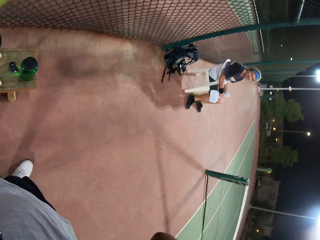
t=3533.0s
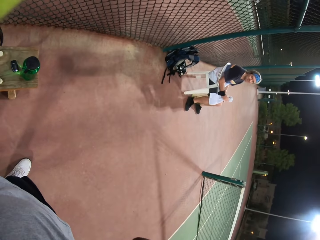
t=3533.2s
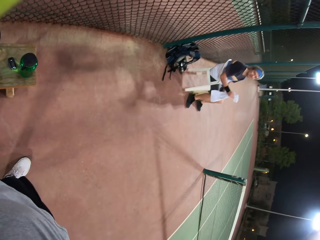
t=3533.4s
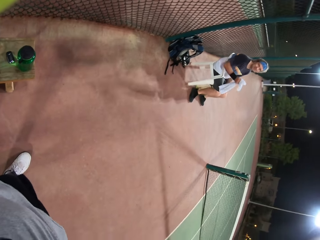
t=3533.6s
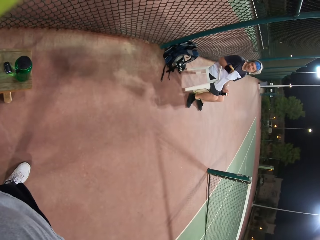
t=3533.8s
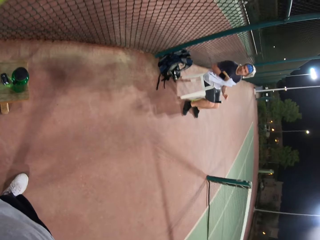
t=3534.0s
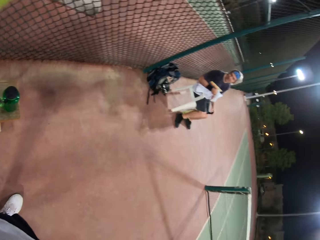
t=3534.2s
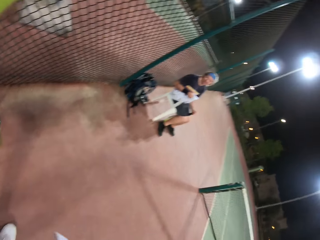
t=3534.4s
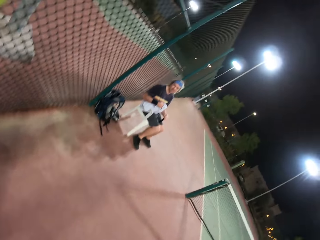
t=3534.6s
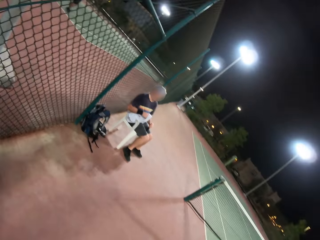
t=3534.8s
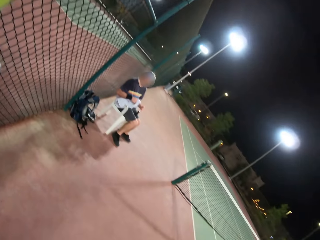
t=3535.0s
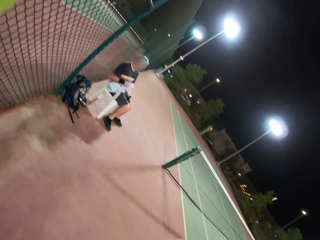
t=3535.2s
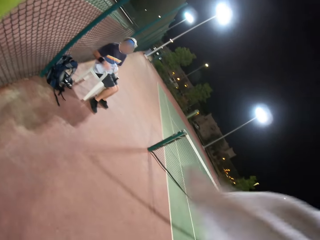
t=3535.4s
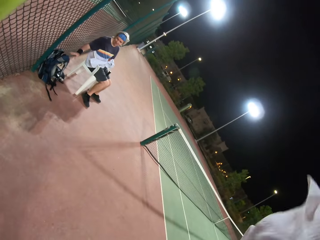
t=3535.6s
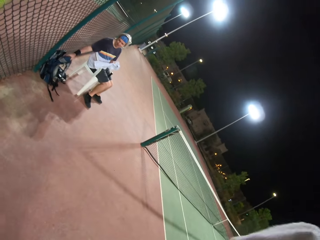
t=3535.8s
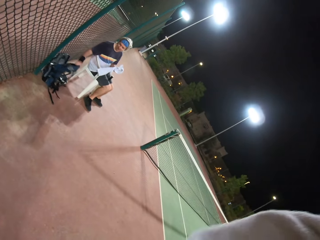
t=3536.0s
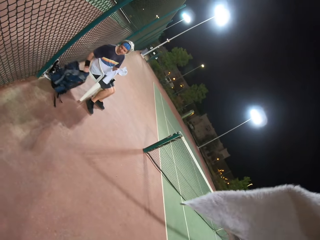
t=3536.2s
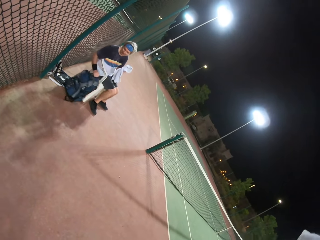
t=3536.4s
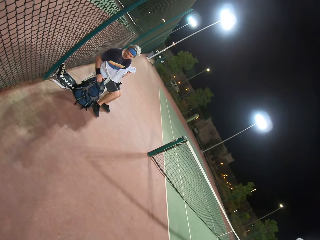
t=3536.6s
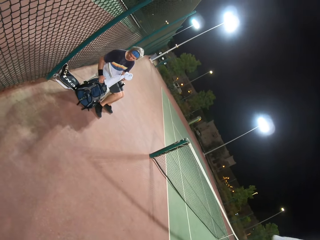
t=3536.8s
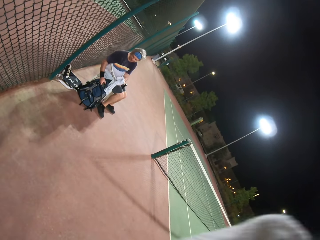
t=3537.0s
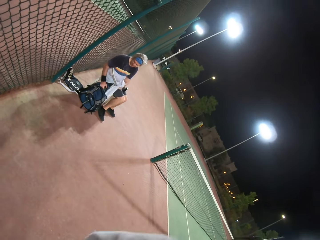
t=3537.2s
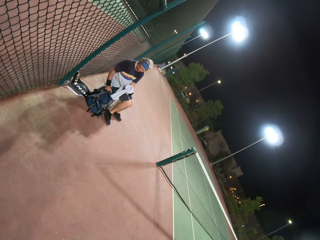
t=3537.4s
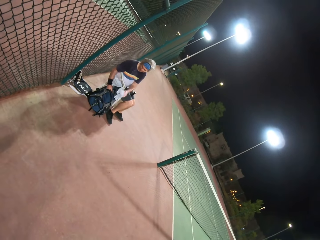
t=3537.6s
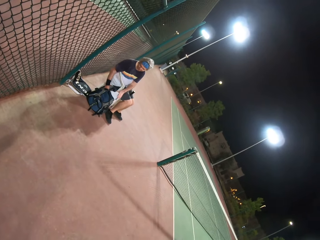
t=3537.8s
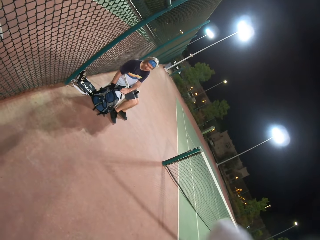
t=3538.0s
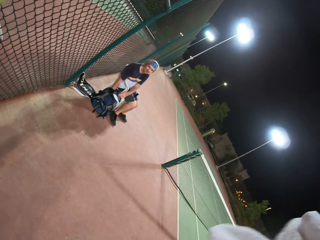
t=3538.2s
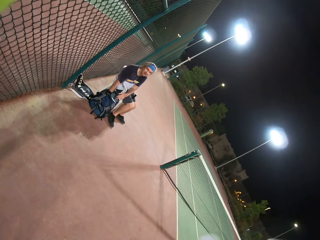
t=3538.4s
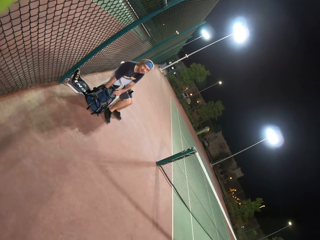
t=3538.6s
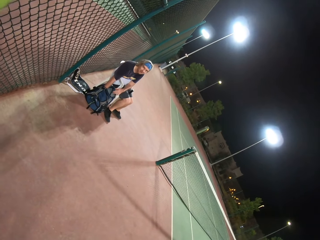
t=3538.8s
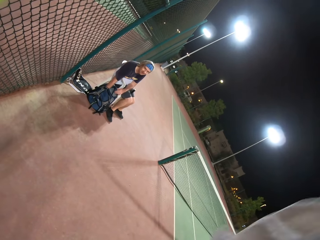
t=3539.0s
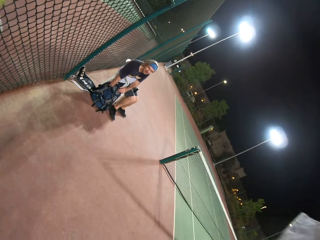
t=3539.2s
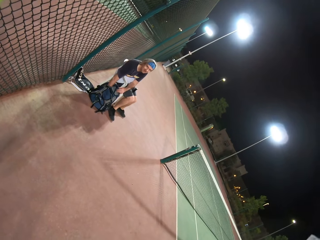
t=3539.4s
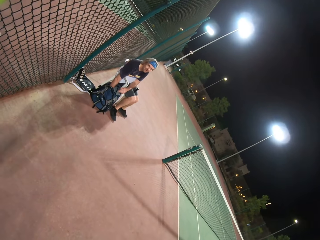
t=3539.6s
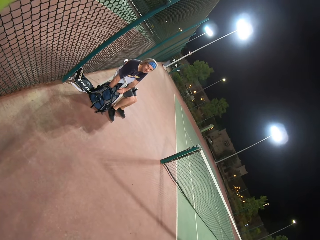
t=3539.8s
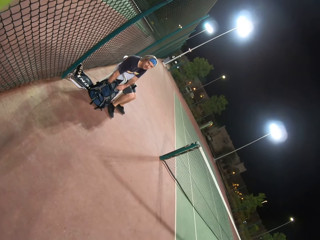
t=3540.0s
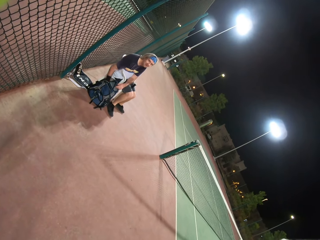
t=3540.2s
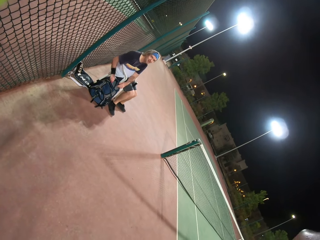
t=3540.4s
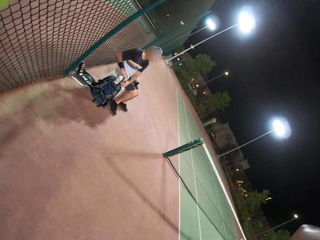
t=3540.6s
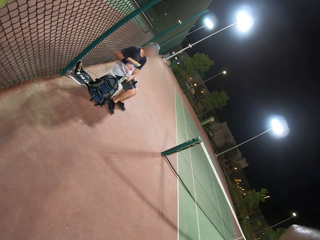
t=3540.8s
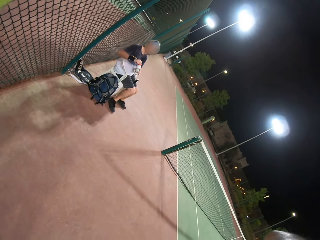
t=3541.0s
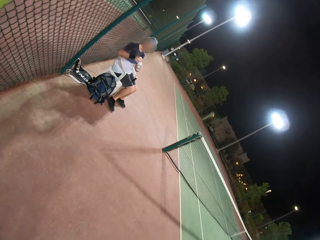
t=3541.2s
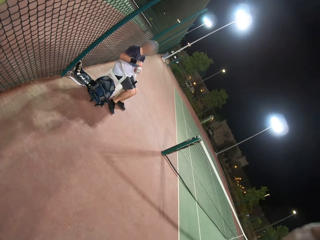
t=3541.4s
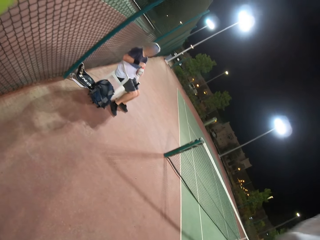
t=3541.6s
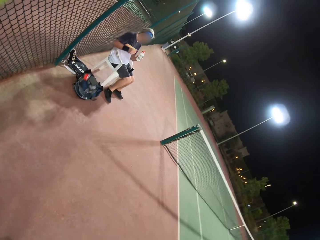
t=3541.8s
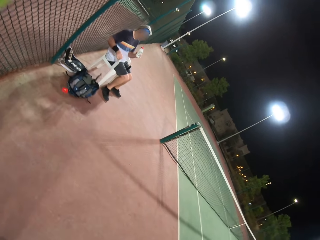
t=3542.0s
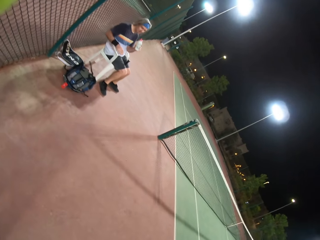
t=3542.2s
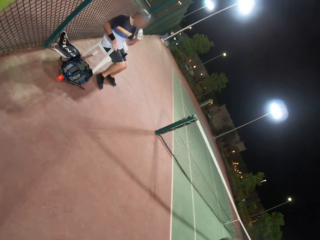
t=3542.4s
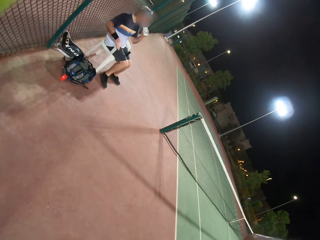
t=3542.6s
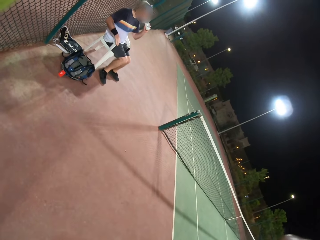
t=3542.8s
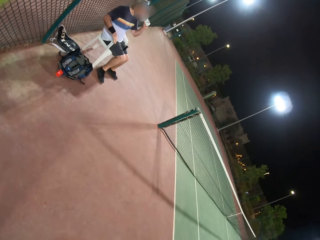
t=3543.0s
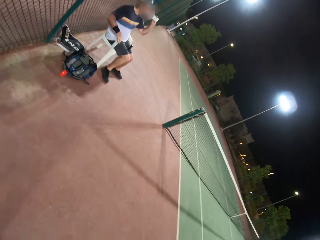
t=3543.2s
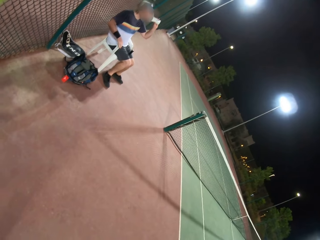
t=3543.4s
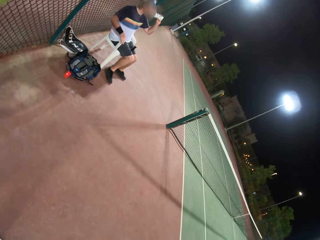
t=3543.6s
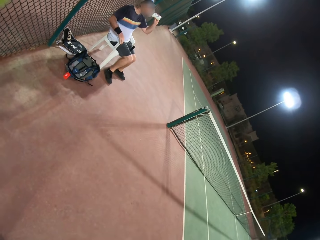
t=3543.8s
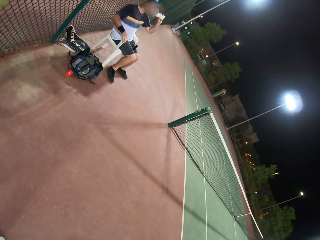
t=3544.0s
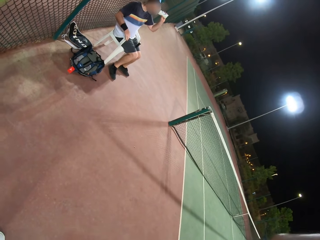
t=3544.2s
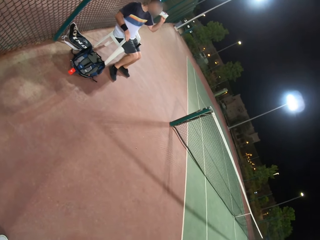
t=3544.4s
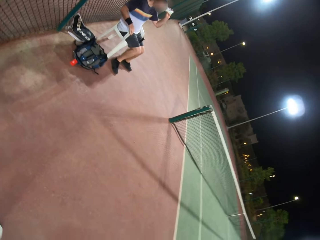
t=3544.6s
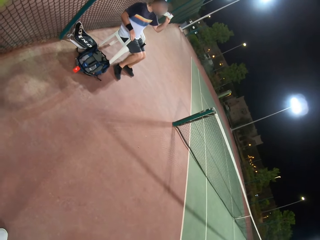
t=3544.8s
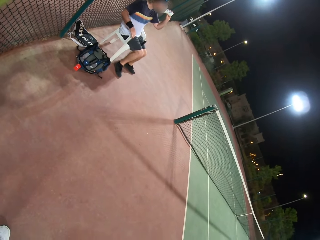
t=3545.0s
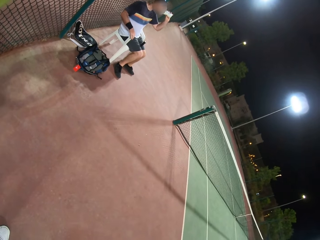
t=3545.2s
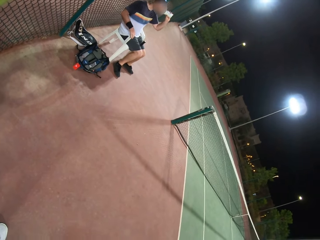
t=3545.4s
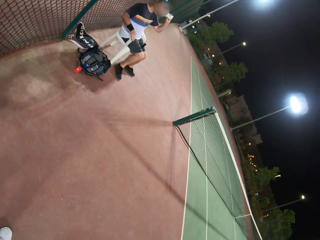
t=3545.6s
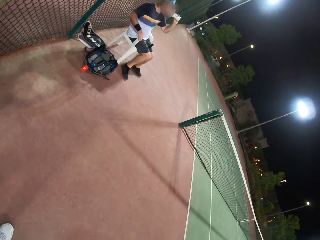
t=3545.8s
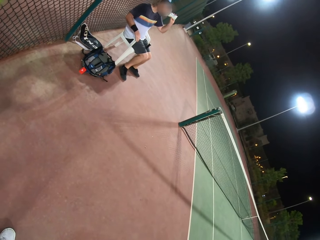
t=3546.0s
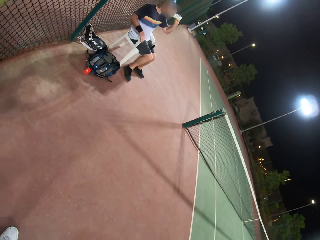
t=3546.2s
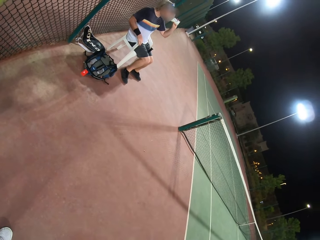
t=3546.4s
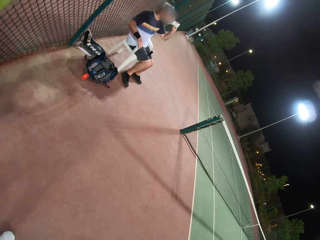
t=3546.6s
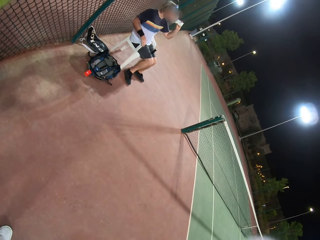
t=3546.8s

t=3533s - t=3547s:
The camera wearer picks up a bag. The man touches the bag. The man puts the towel inside the bag. The man drinks water.

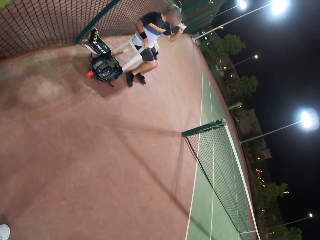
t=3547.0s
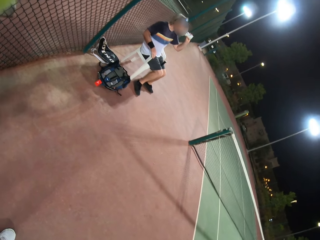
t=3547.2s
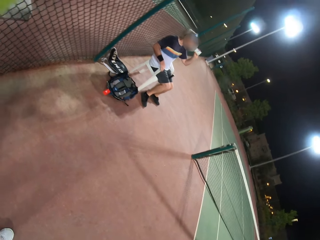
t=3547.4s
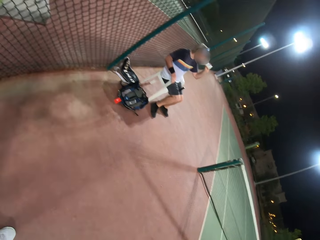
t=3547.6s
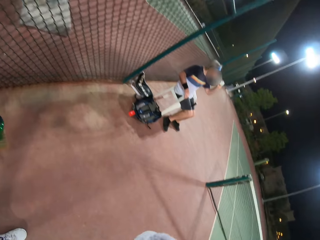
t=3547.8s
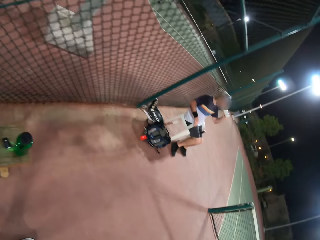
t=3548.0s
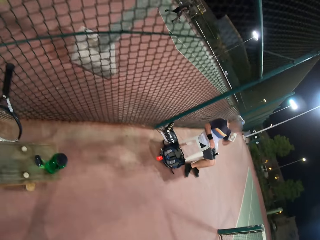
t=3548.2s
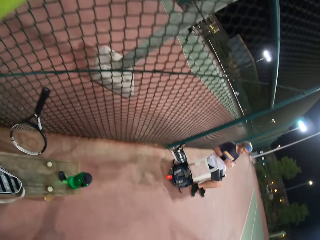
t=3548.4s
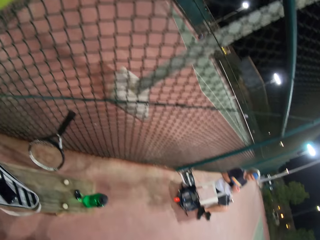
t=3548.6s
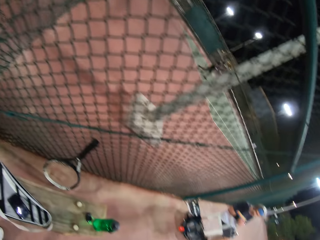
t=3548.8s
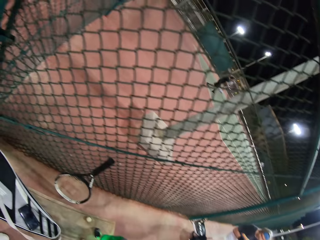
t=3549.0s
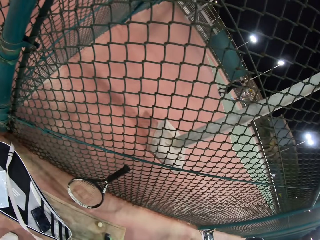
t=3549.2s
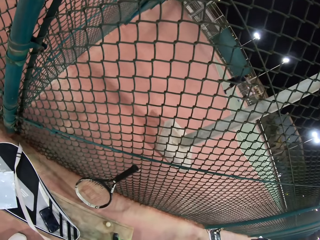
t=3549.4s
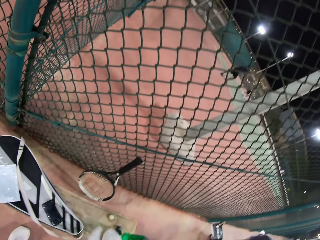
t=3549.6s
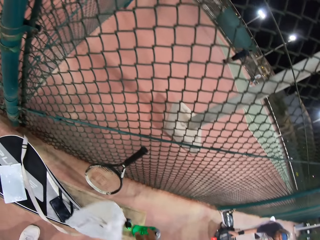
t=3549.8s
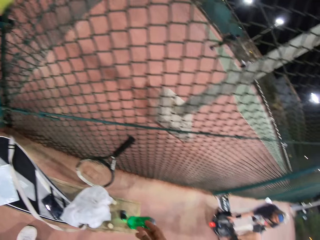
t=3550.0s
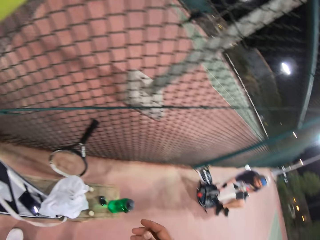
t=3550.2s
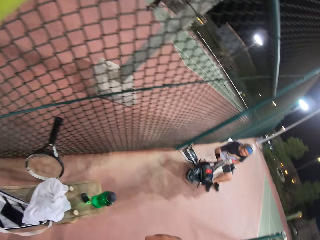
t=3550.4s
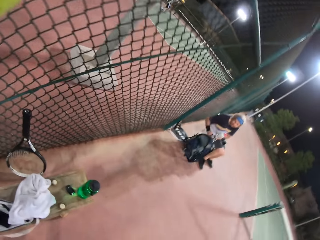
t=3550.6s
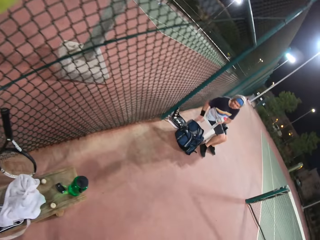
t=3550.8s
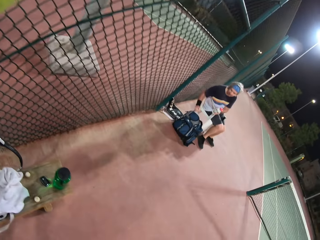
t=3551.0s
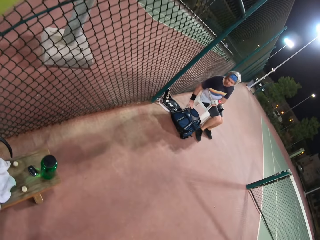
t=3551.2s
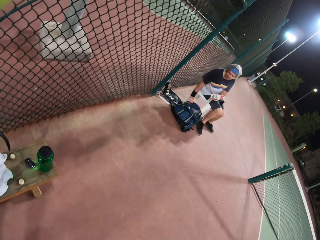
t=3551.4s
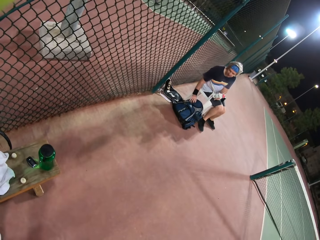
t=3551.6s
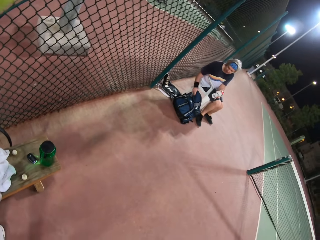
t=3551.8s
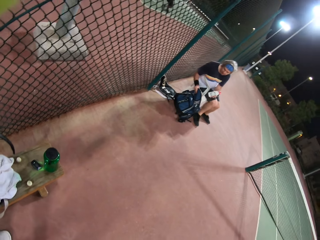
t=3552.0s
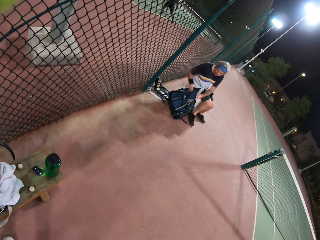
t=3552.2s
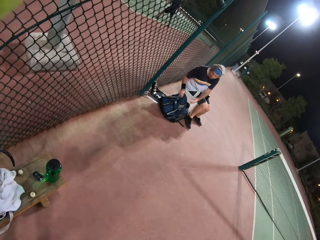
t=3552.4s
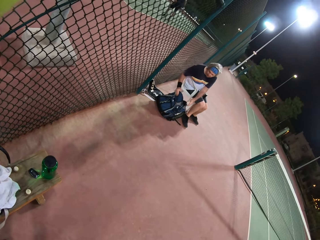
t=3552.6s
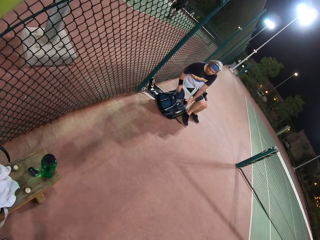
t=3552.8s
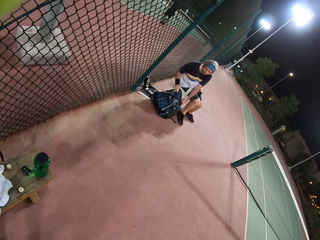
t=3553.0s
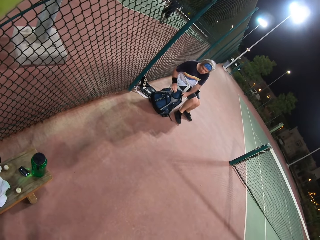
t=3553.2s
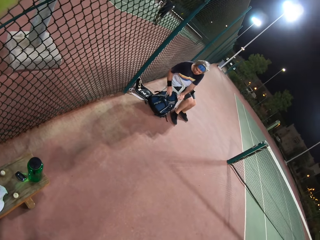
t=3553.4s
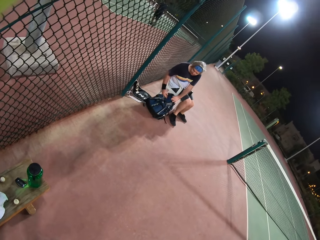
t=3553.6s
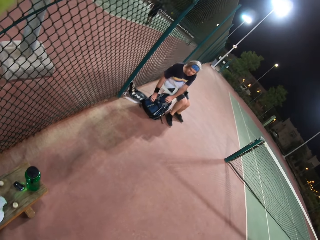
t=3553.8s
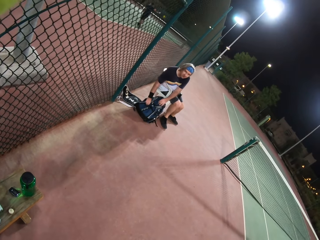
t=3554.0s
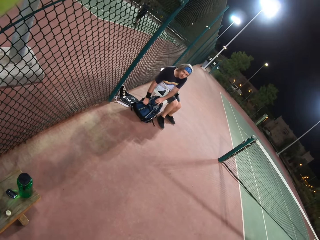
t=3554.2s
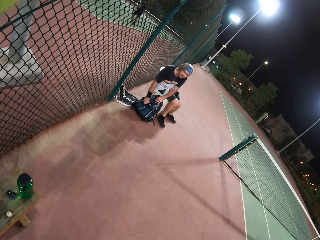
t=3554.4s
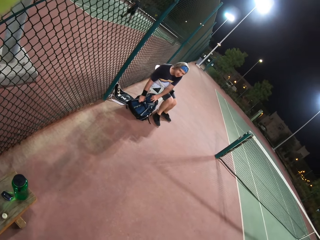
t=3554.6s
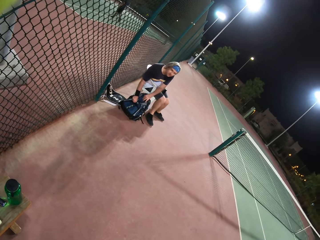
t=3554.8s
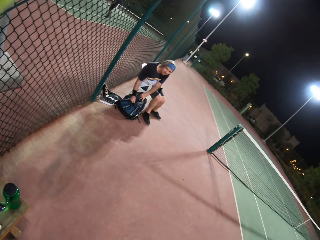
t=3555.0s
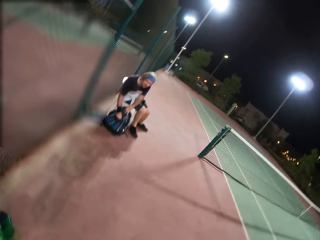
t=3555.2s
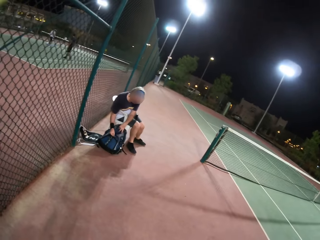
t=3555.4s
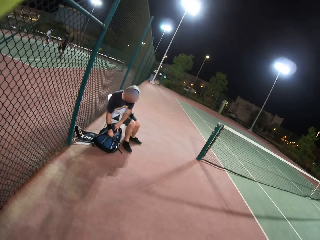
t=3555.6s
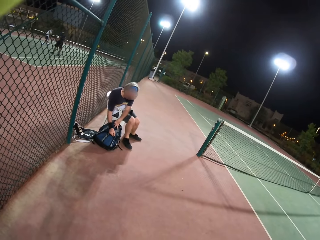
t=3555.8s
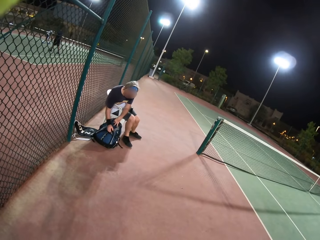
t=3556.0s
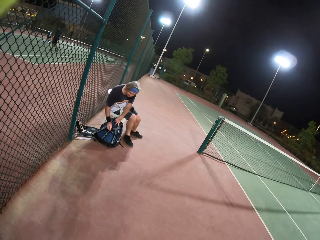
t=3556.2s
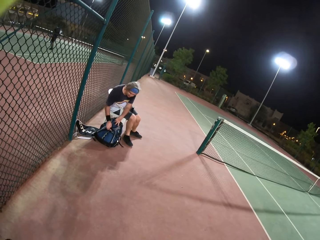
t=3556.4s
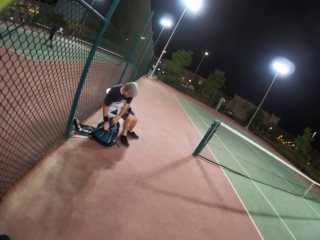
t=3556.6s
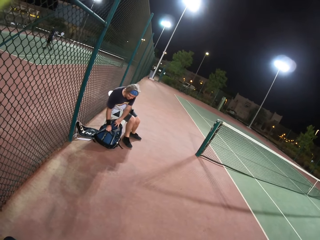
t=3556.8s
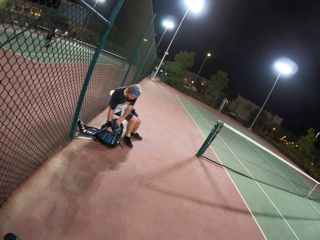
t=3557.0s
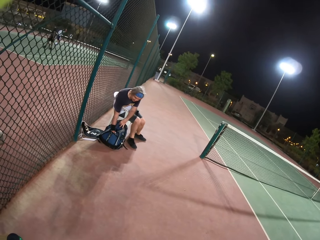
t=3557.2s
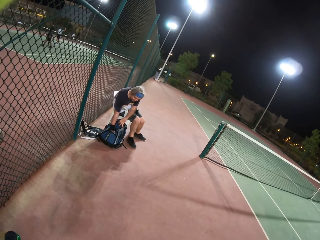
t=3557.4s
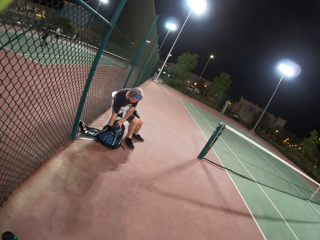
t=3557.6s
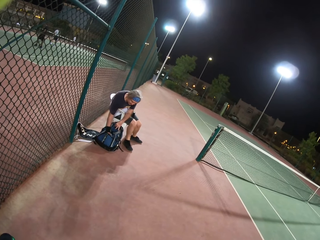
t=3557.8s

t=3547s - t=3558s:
The camera wearer puts the towel. A man puts a bottle in a bag. The man touches the bag.
